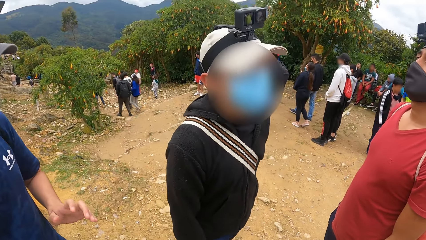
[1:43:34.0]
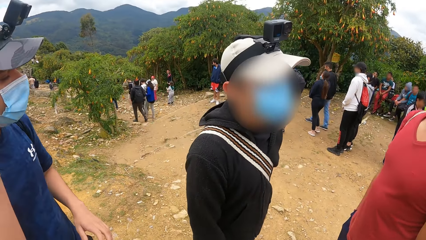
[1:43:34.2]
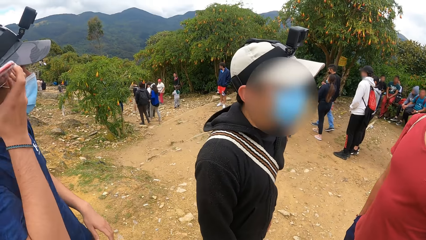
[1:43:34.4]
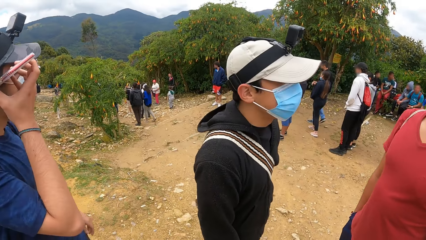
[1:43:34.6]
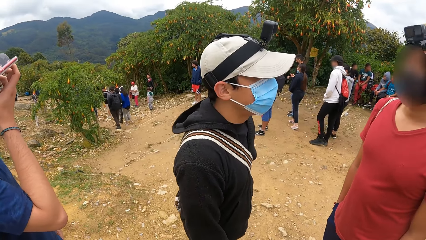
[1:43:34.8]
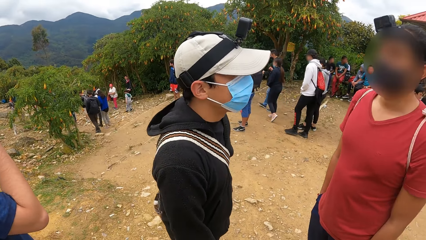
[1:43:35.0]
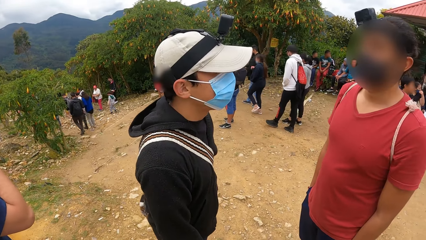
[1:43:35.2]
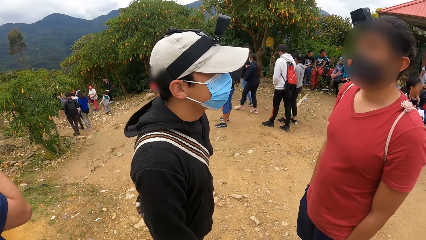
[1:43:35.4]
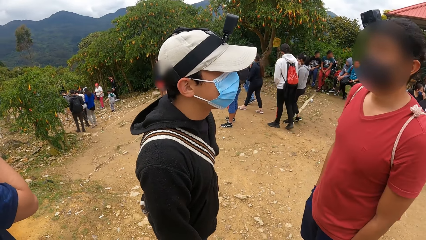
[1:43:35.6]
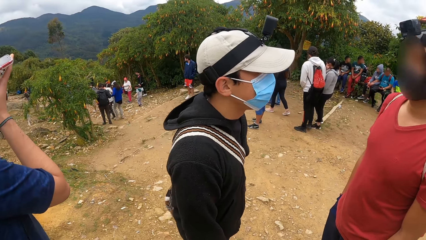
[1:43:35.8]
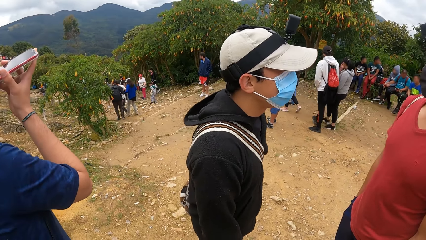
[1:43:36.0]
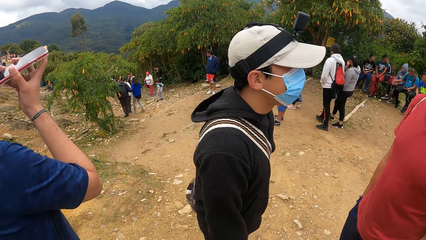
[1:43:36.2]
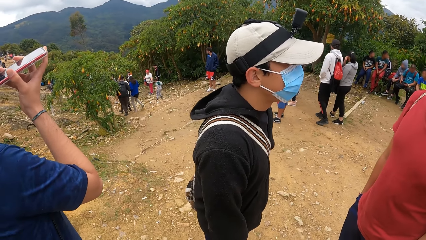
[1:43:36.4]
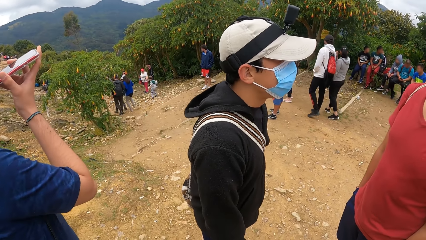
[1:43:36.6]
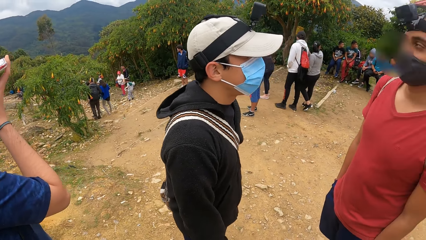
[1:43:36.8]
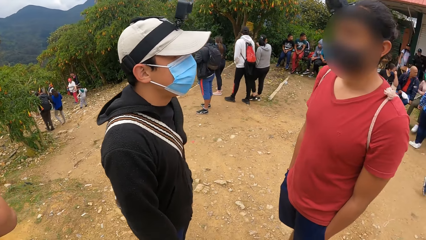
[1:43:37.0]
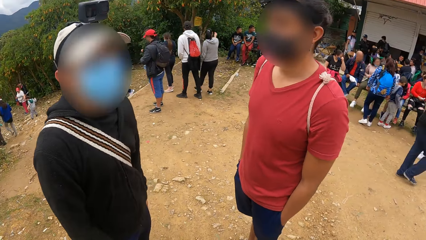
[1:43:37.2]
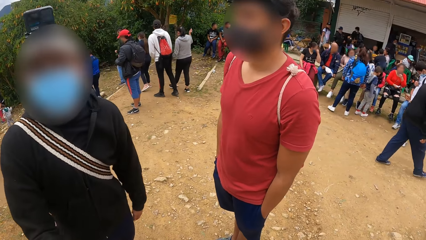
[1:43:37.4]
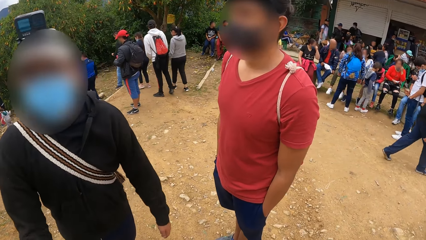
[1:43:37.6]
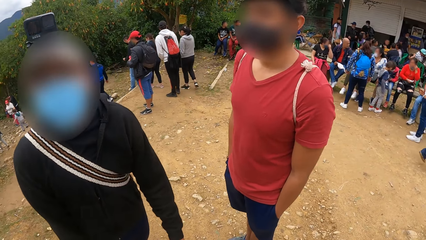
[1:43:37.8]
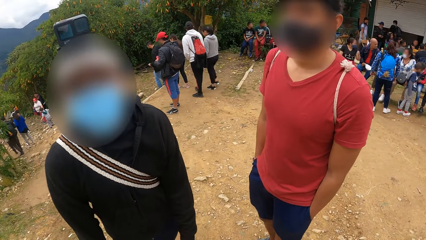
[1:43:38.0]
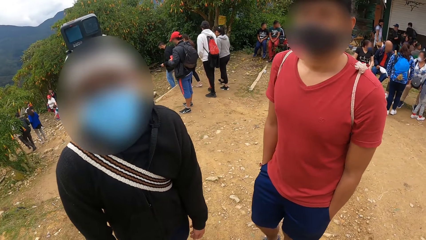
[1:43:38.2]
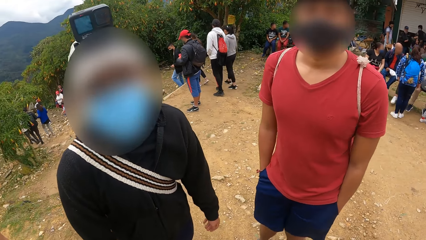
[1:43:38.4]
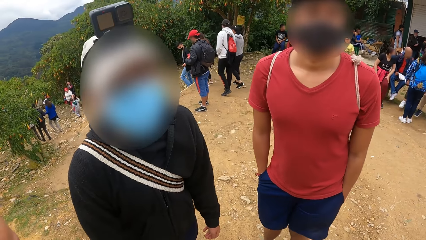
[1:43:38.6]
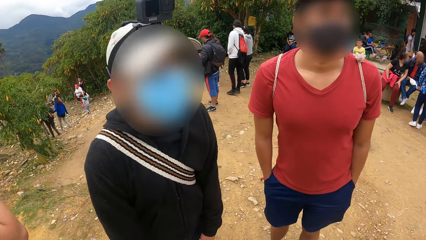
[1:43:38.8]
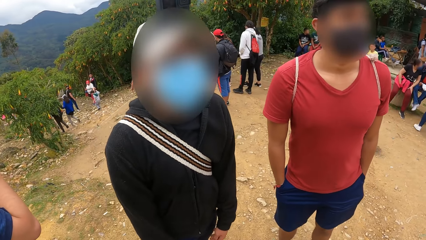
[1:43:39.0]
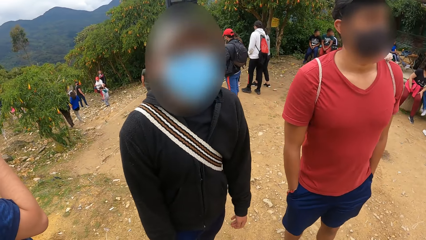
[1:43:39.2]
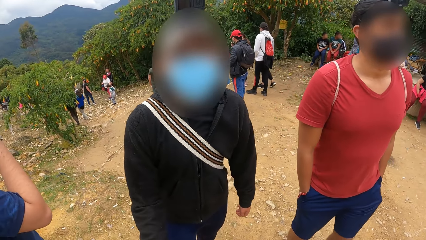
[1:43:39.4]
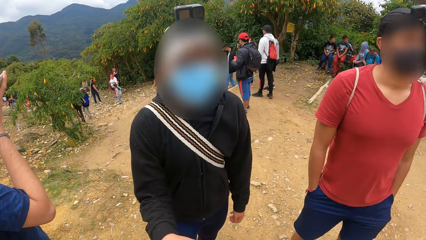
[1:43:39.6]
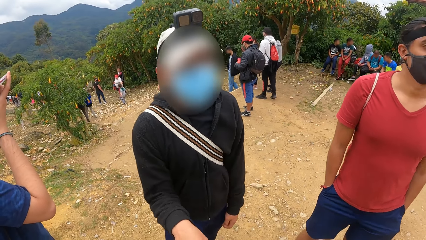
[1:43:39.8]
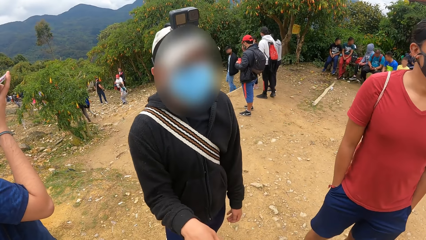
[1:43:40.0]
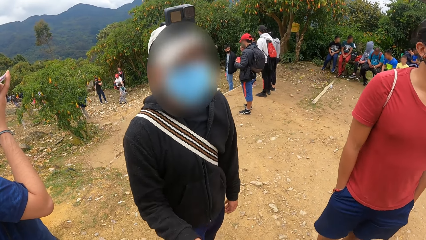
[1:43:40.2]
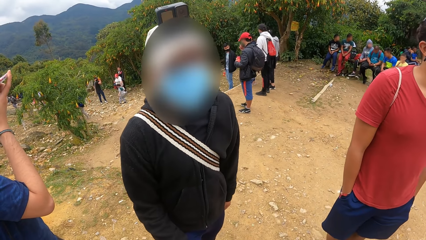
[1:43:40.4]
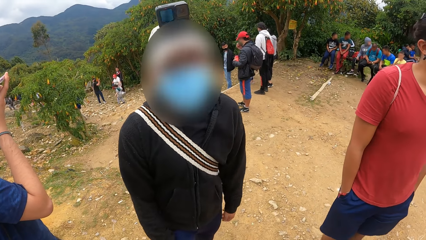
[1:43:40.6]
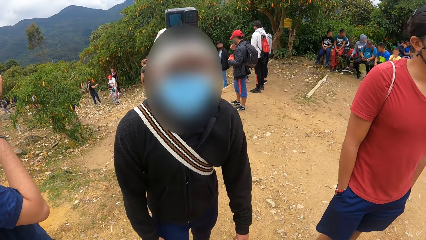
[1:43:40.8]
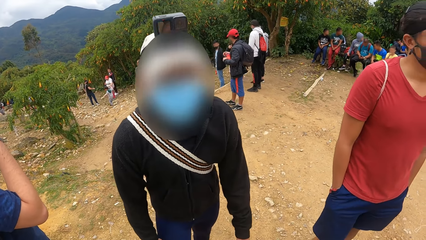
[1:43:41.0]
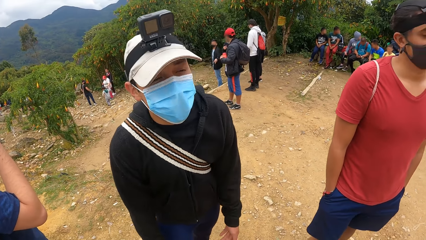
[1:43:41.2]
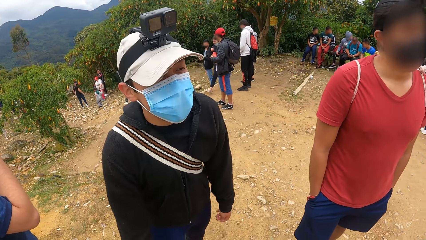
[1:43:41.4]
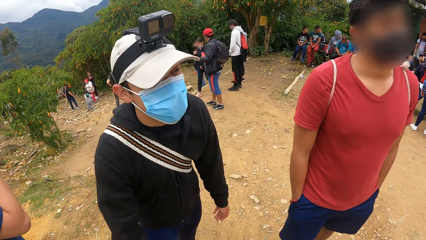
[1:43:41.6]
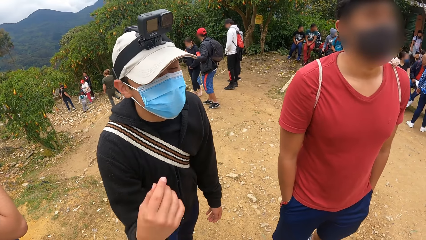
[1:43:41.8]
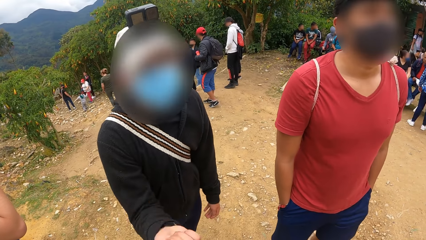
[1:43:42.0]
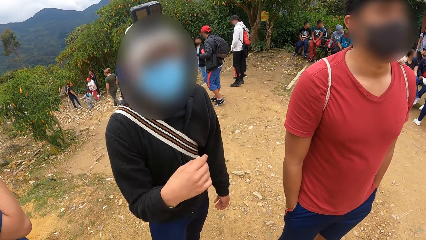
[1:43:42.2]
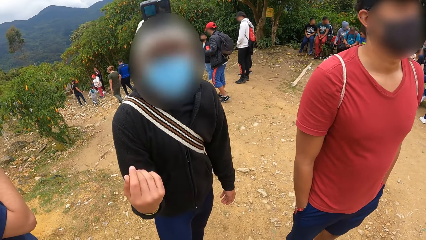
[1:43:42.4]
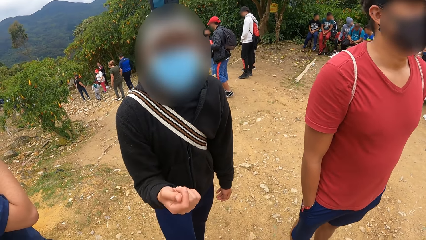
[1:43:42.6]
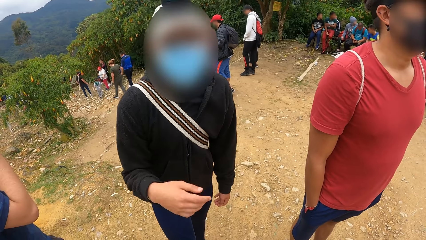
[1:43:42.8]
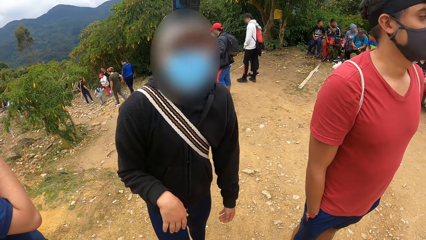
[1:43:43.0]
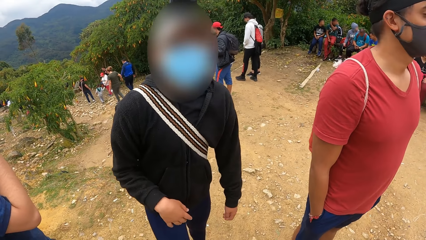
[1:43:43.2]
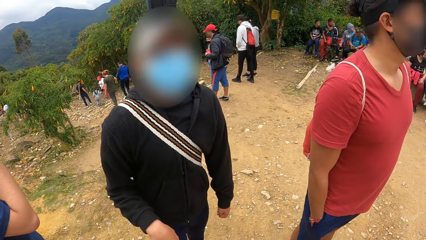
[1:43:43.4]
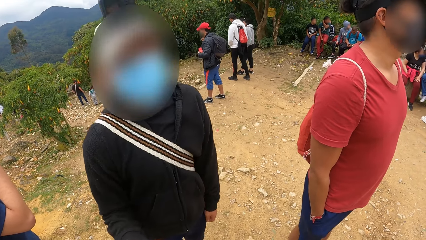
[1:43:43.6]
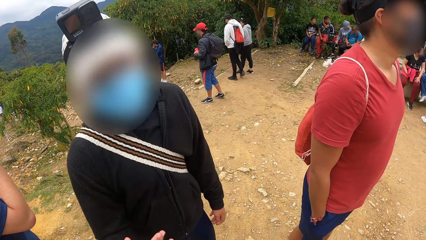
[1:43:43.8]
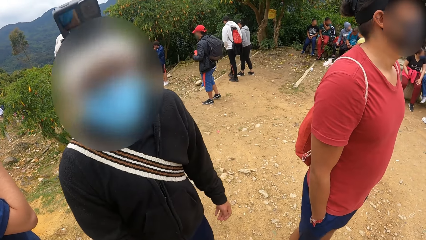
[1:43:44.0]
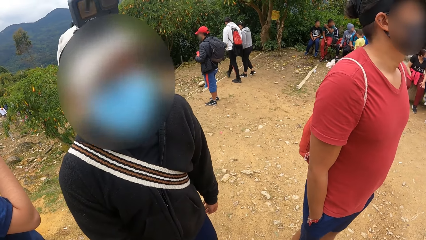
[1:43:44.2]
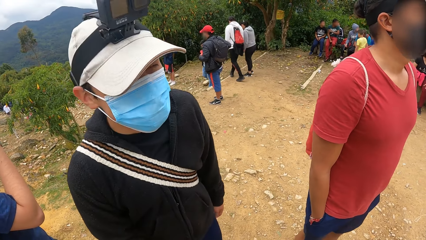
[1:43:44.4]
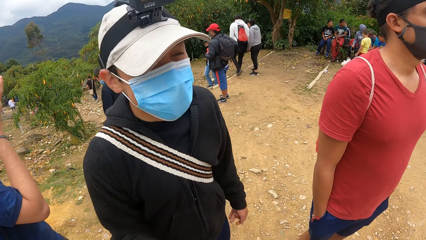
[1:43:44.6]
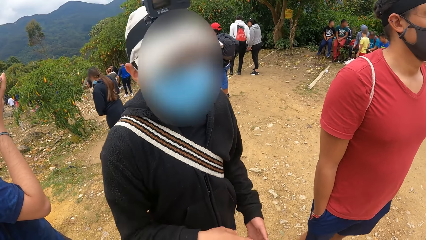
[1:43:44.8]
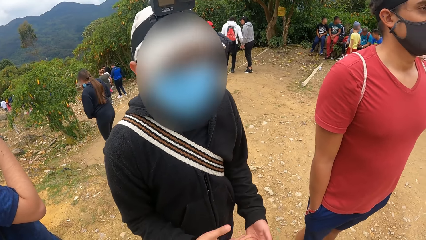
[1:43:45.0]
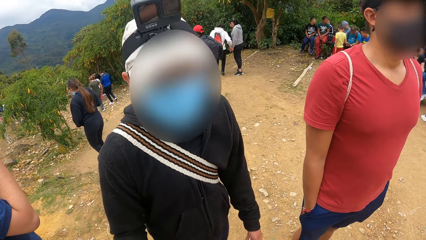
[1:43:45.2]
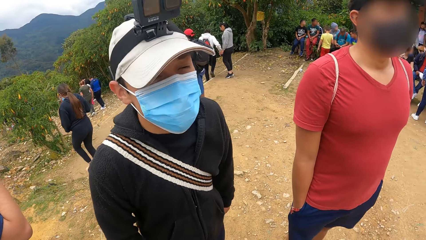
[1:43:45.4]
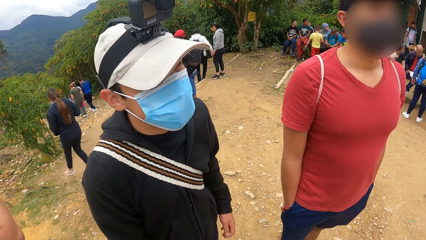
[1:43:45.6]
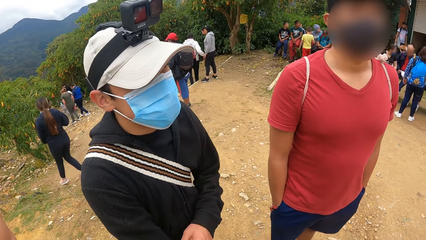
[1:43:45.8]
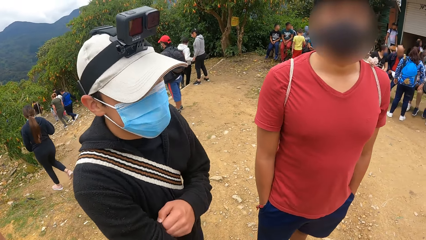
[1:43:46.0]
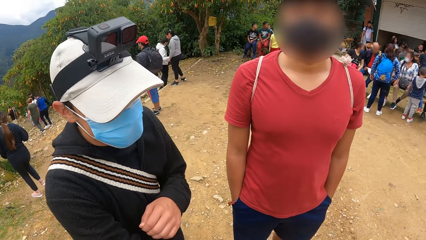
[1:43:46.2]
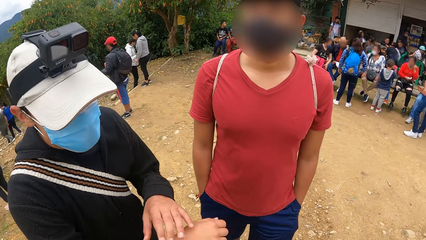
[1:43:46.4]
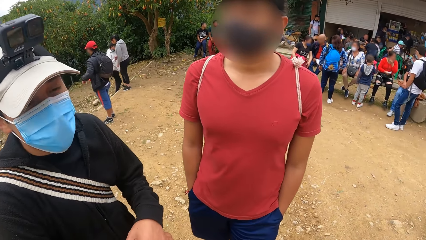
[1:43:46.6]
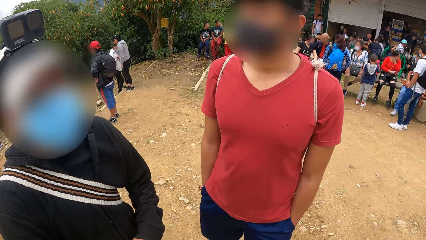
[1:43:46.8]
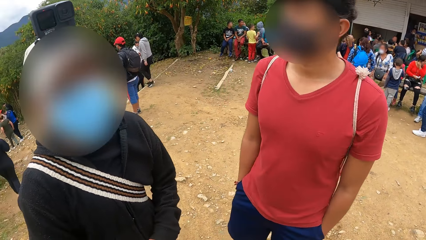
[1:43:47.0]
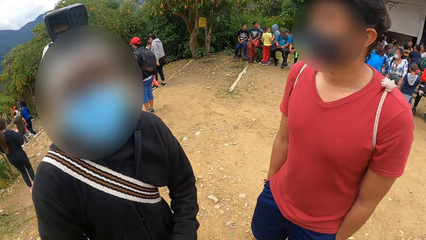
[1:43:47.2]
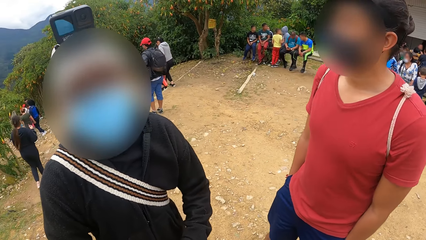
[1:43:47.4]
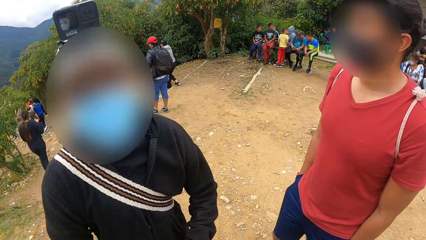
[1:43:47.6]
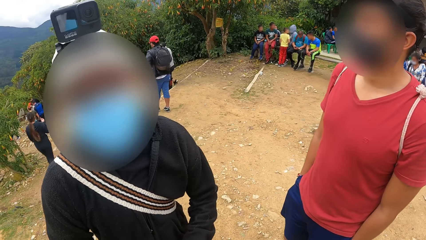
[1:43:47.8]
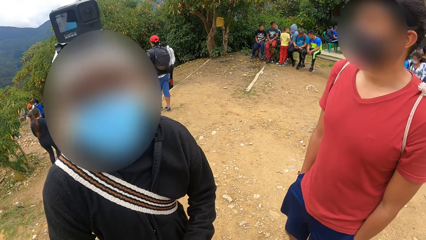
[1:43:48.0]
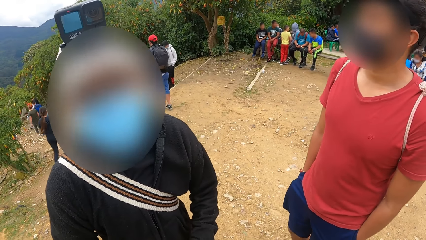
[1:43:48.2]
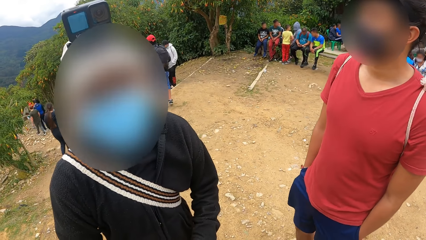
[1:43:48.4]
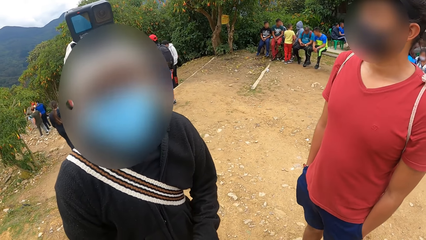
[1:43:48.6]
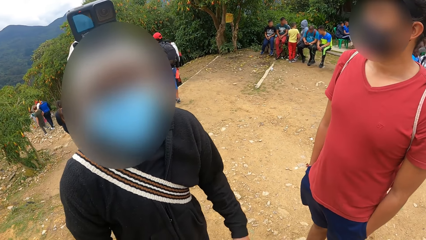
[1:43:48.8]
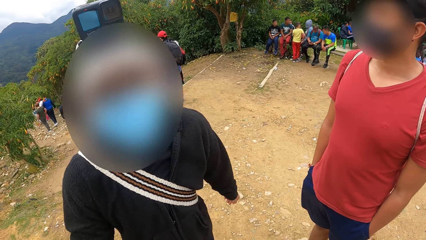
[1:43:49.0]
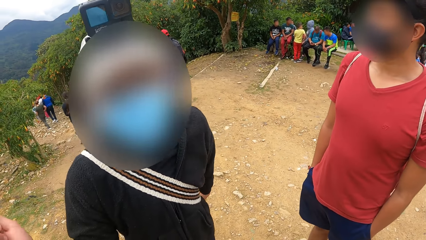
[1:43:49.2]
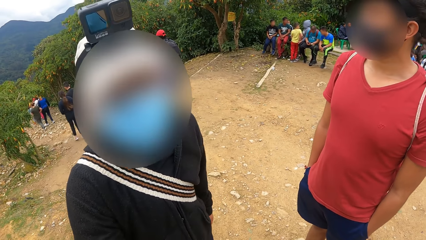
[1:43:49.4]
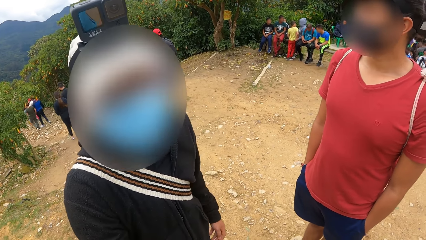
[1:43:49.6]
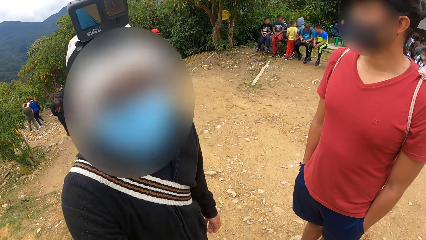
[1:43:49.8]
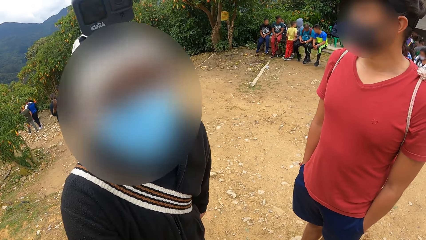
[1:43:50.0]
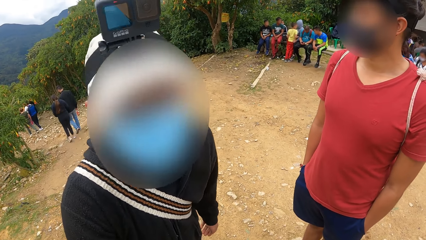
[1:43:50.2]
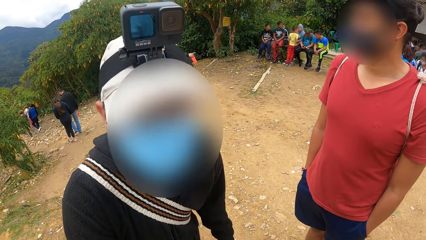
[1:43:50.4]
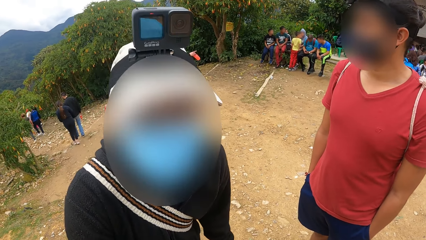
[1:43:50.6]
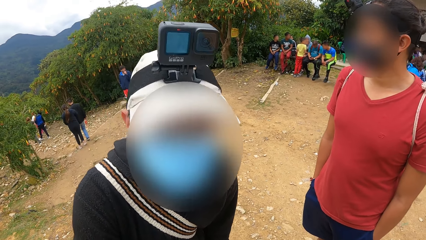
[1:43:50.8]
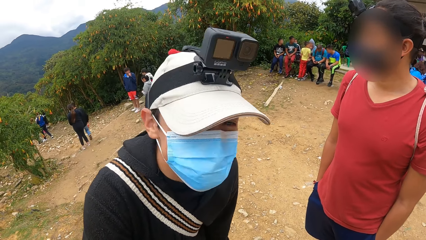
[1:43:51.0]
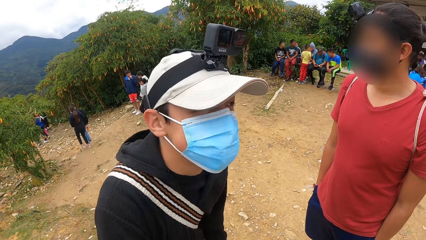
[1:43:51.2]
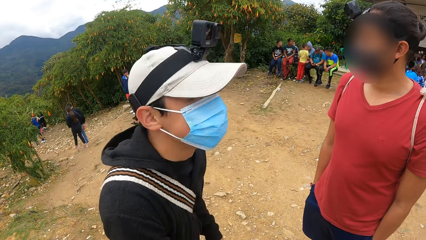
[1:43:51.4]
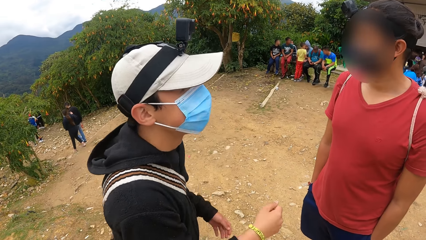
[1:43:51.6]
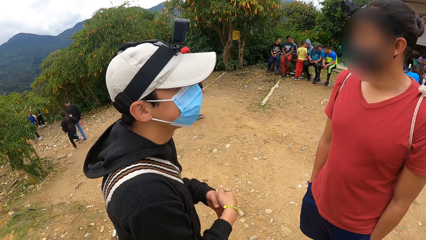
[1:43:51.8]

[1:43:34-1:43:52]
A man lifts the mobile phone with his right hand to his ear. He listens to the phone. Another man talks to the camera wearer. The second man moves. A third man moves. The second man moves a hand.
